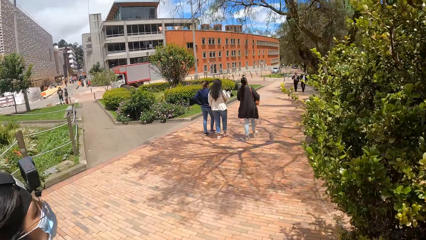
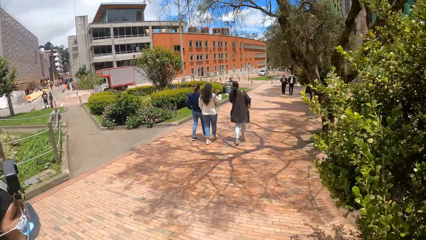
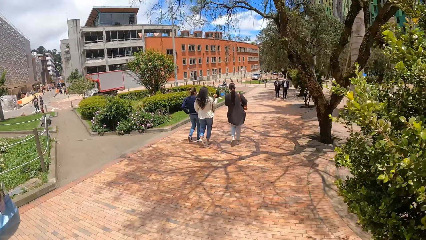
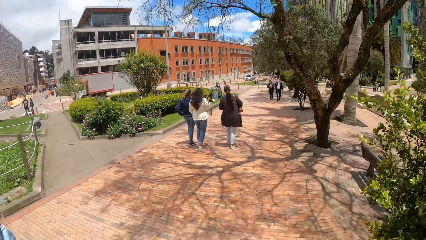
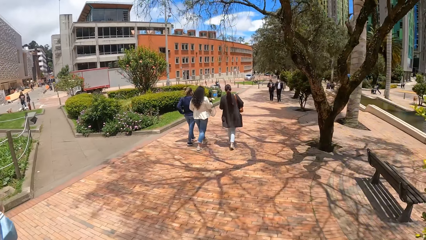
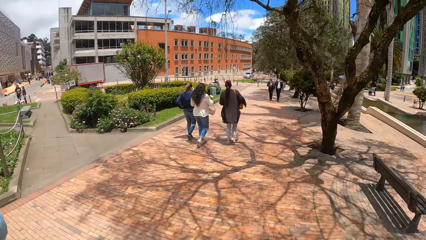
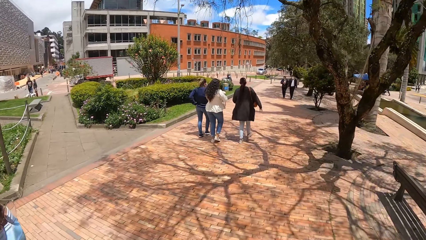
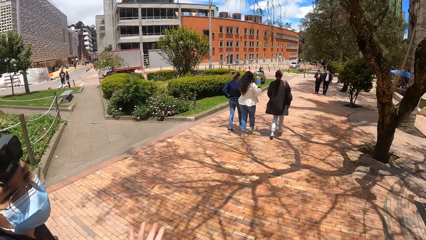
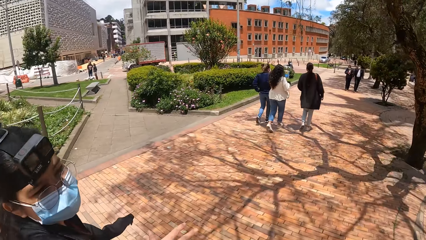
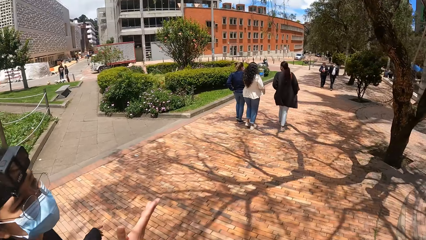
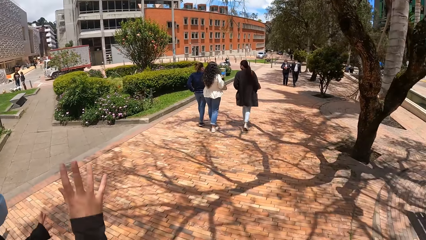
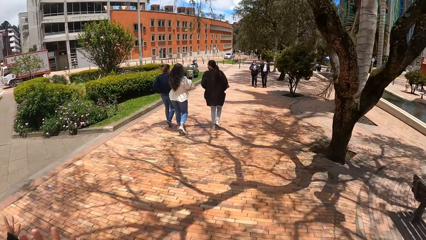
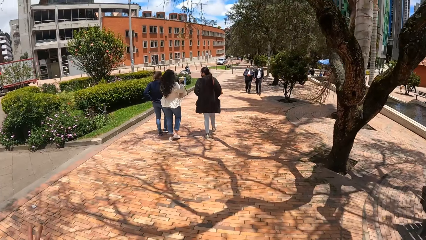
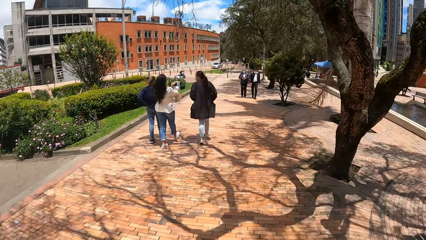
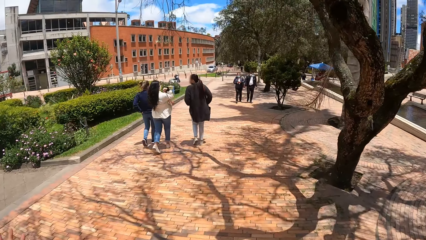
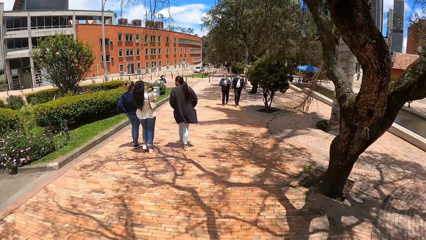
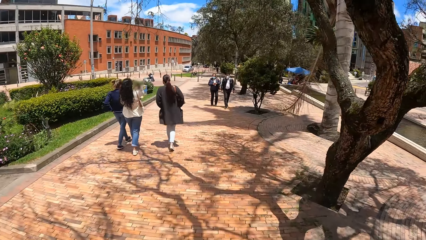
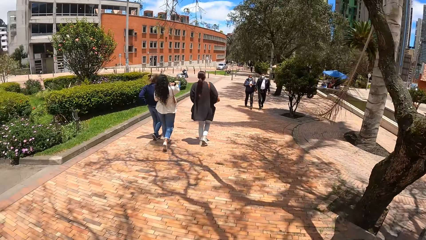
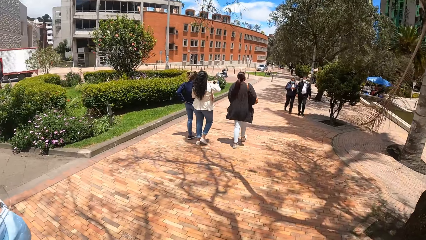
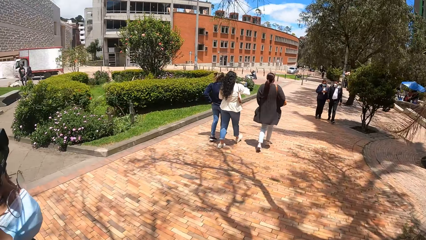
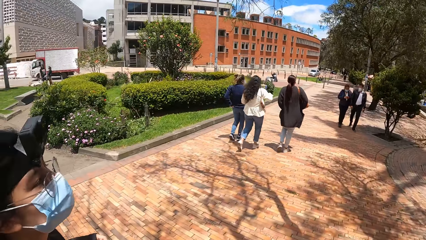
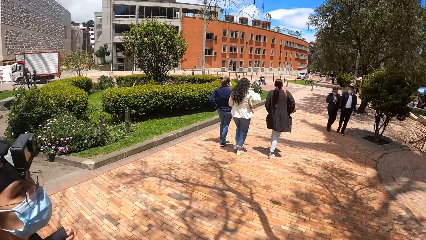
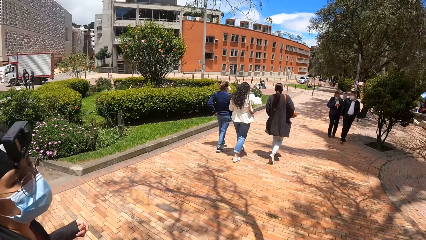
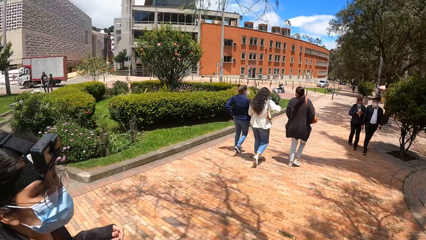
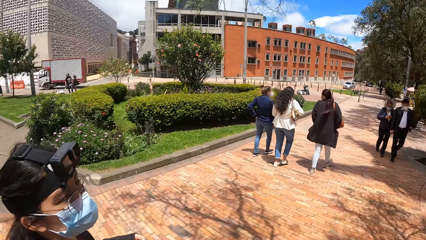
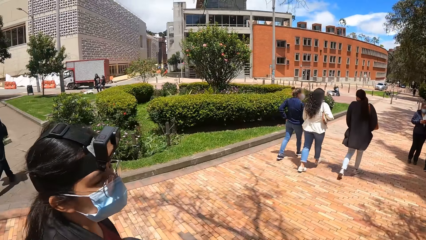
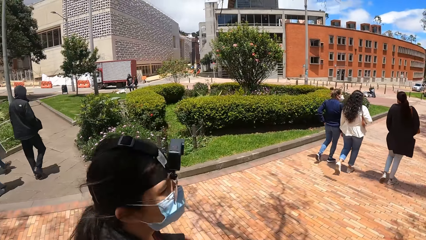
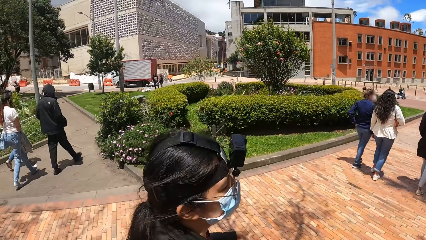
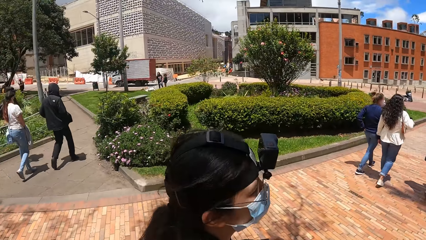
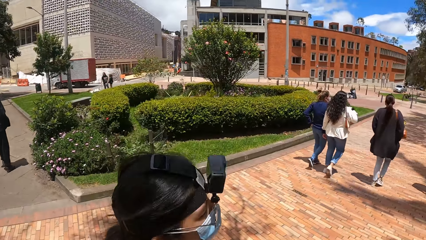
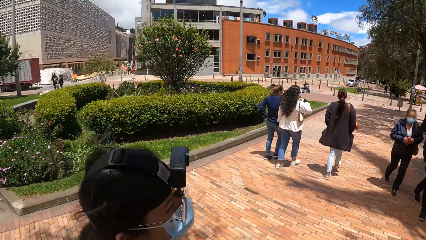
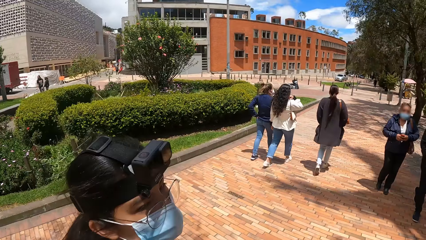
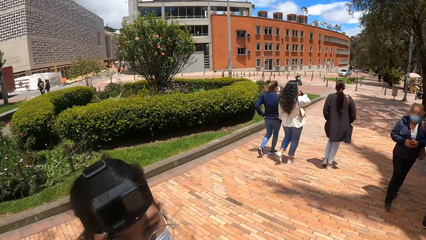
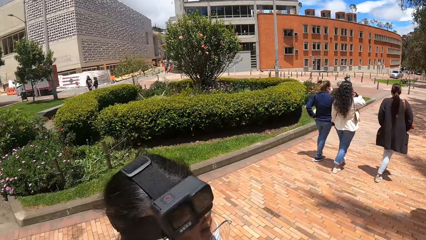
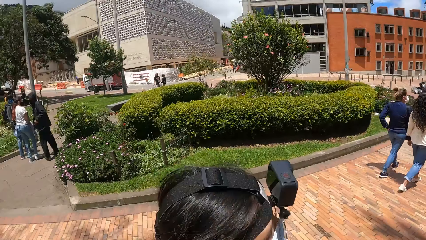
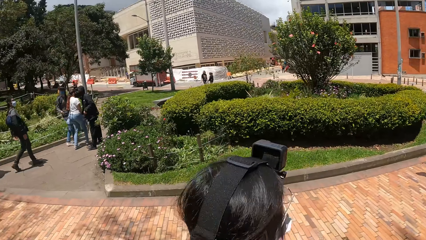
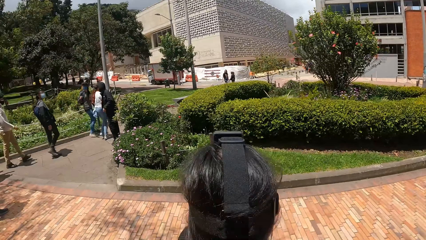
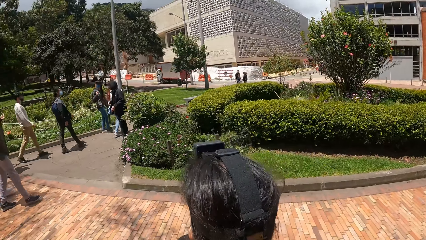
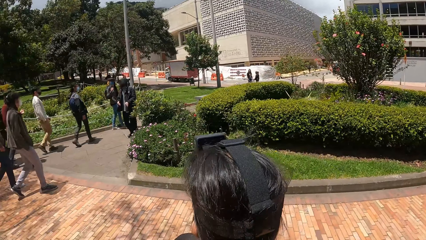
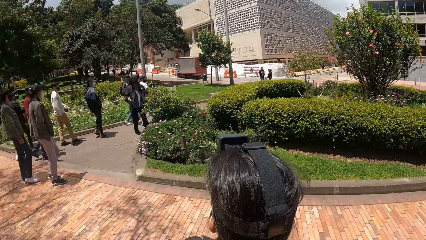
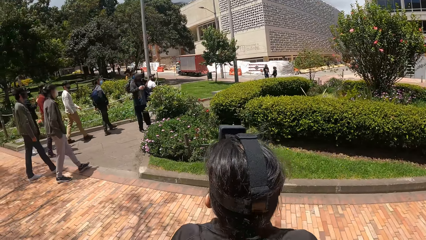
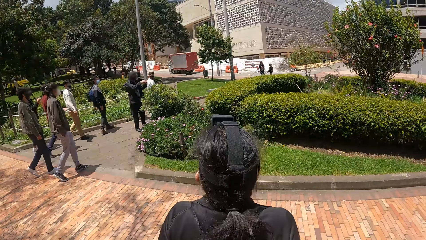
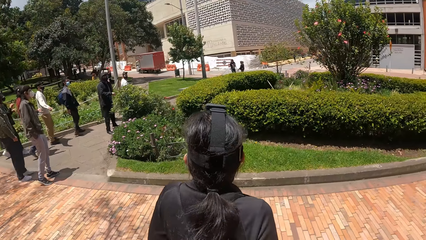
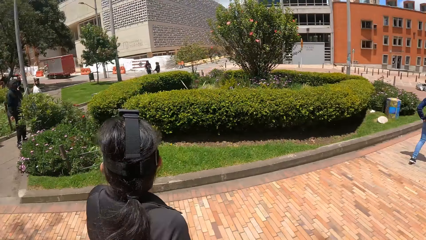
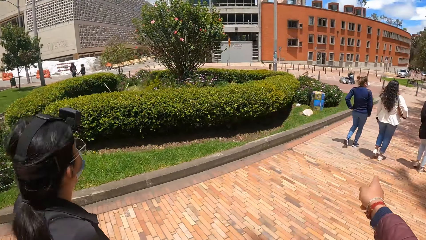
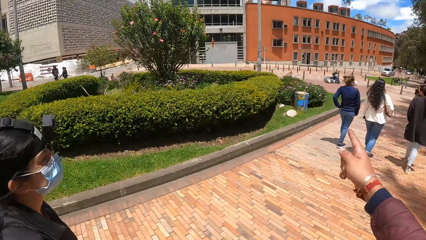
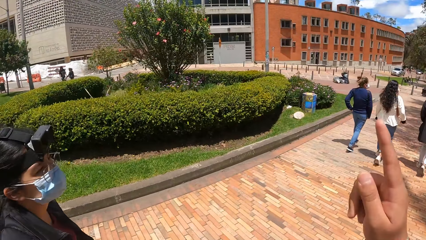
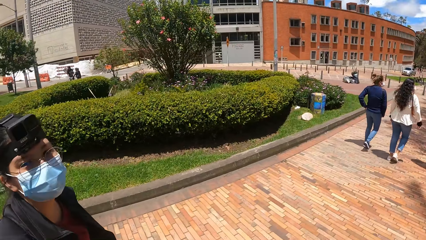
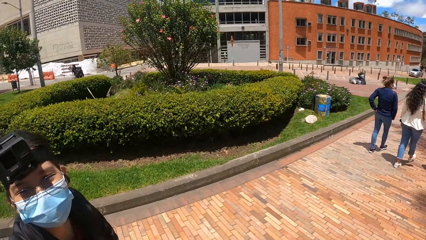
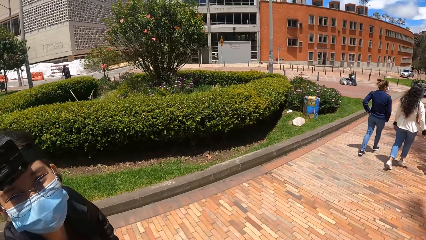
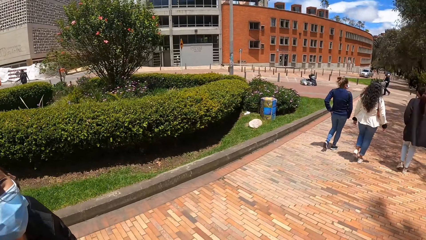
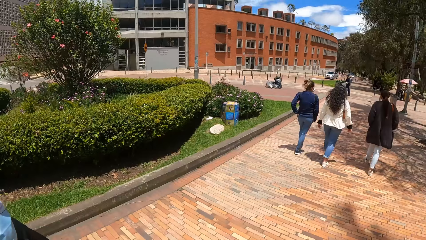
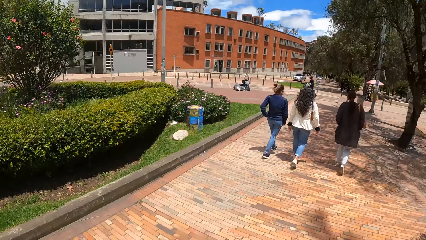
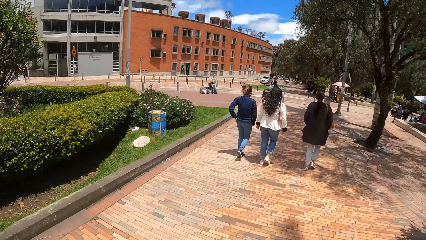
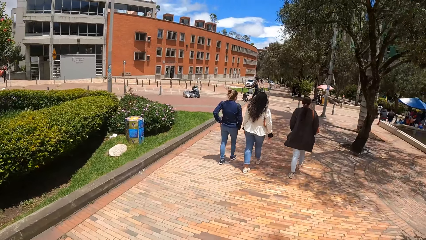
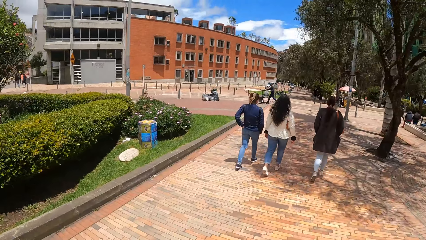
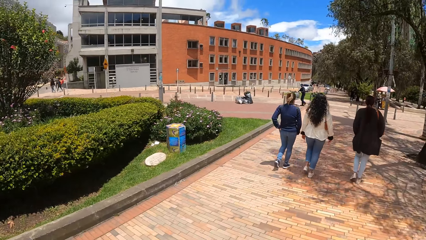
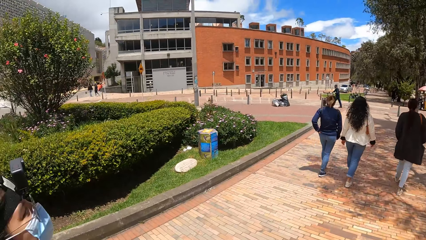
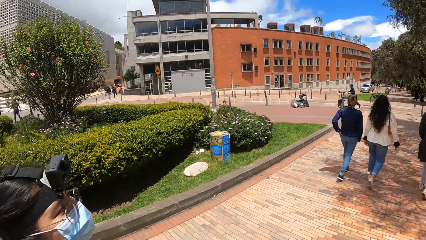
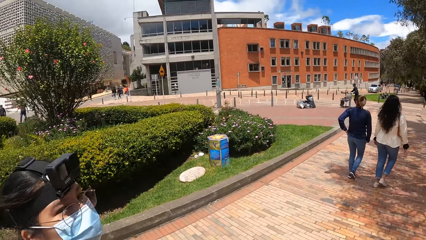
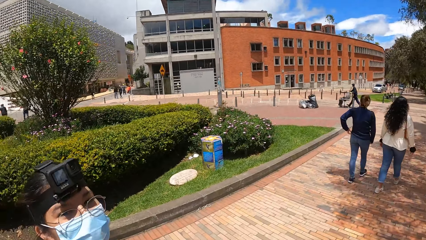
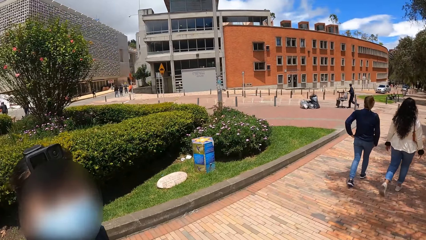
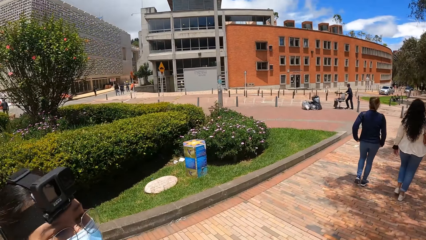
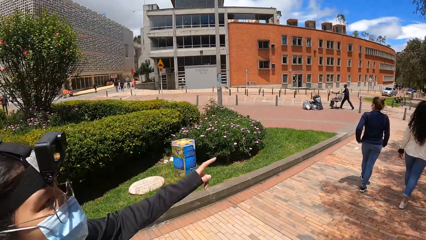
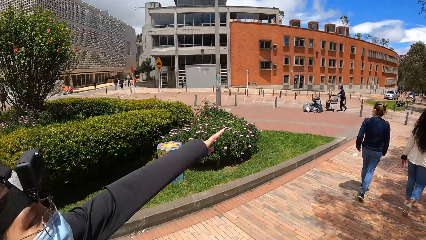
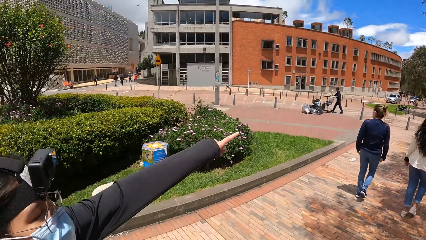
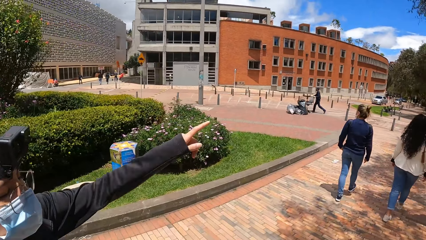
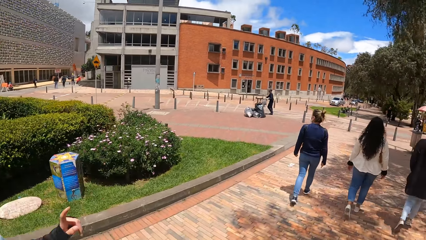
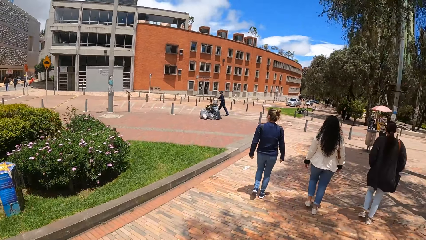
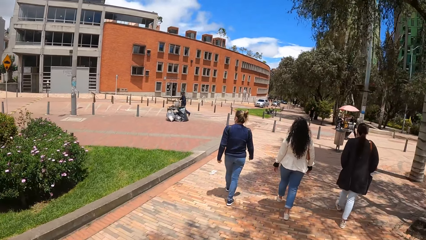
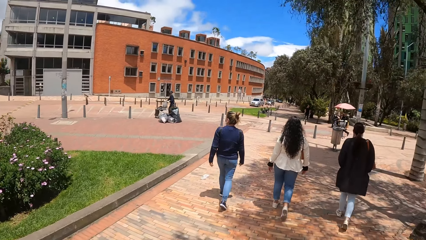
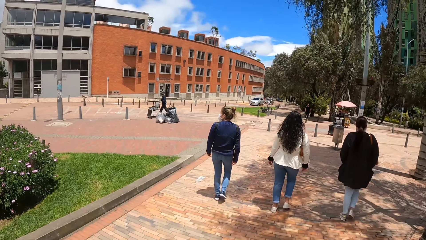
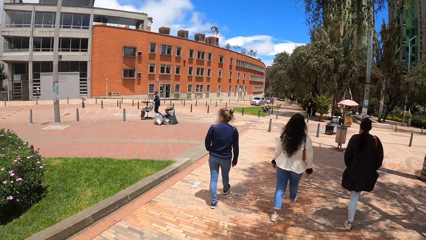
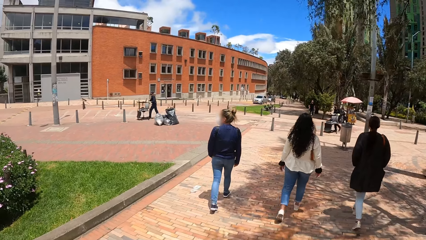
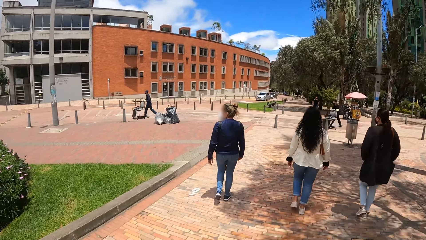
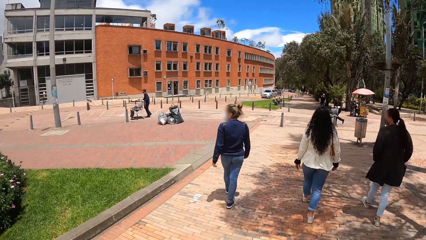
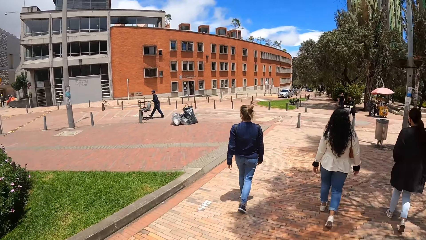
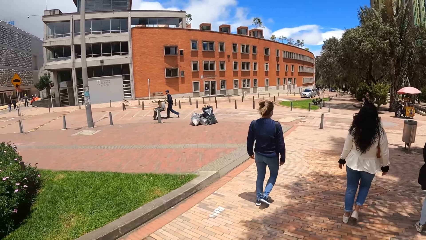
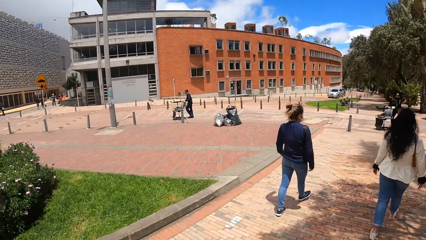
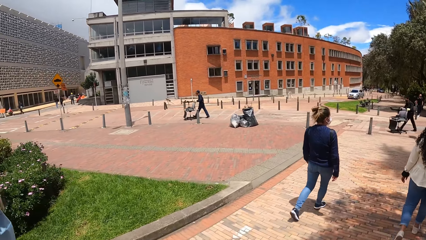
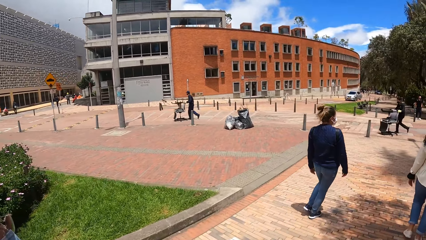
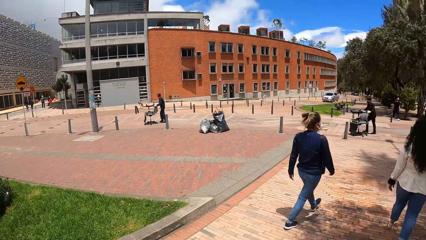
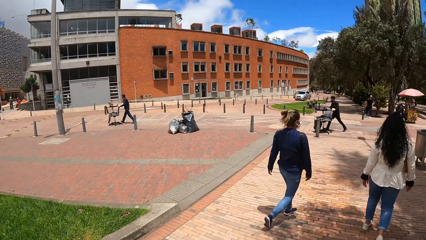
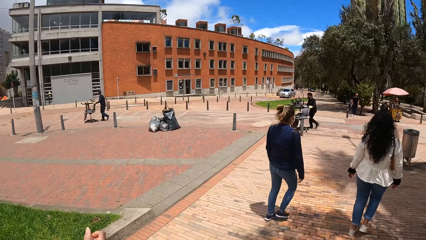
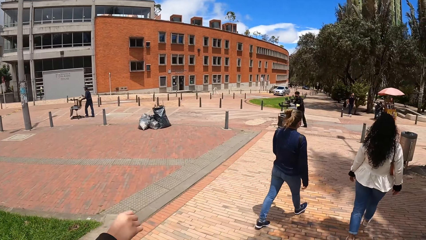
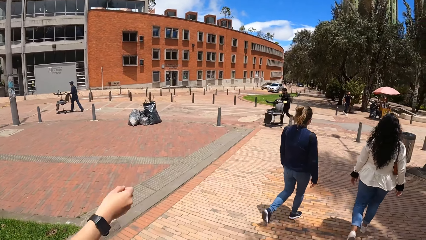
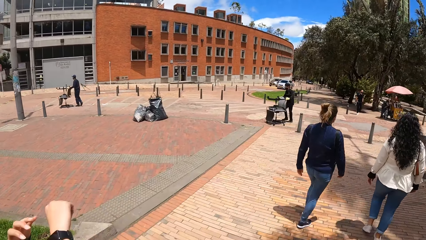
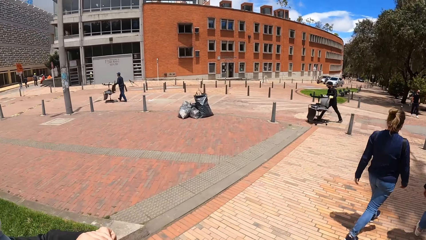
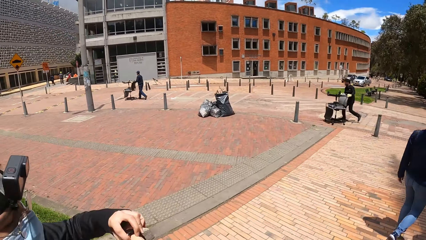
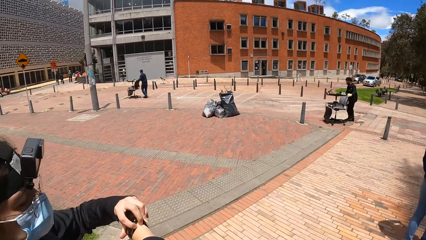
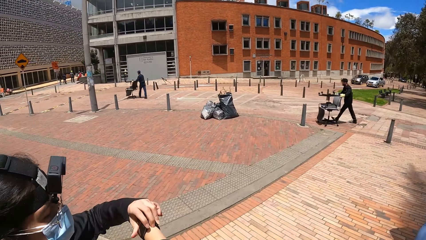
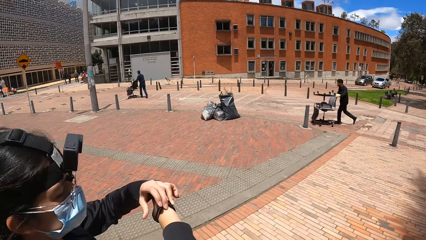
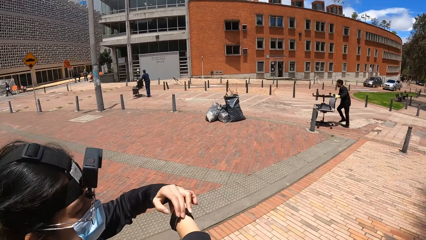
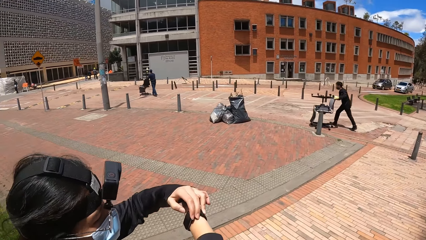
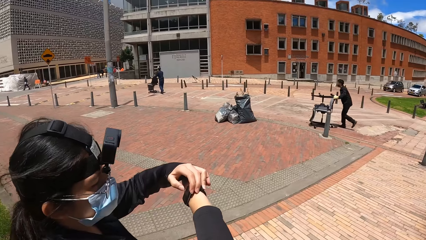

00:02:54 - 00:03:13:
A woman talks to the camera wearer. The camera wearer looks around. They stop. The woman looks around. The camera wearer points at something. They talk with the woman. The woman walks on a street. The camera wearer walks on the street. The woman looks at the camera wearer. The woman talks to the camera wearer. The woman points at something. The camera wearer looks around. The woman looks at her watch.
